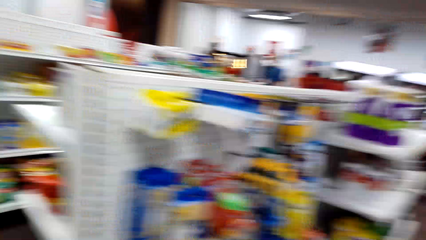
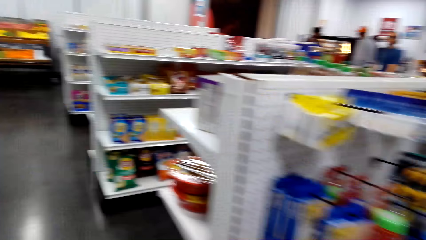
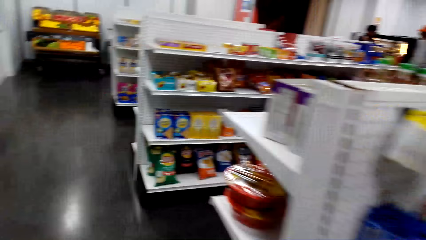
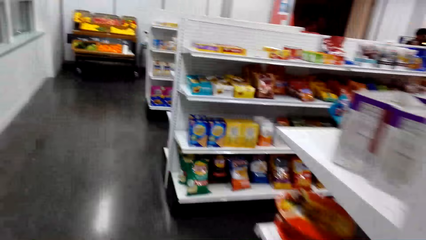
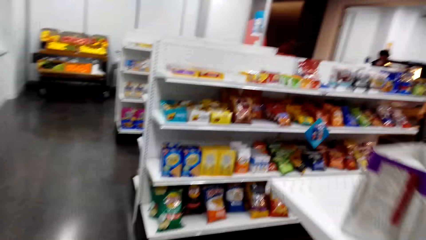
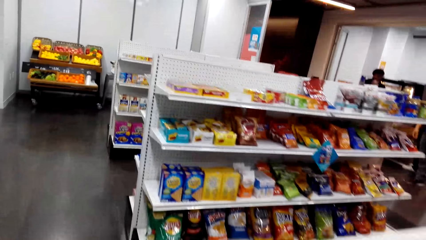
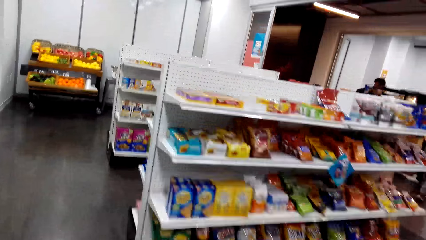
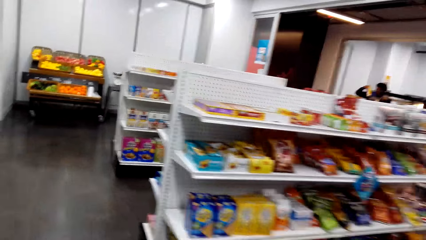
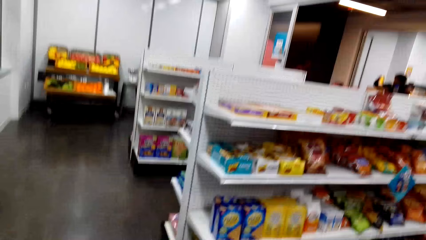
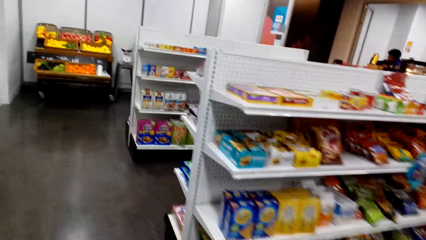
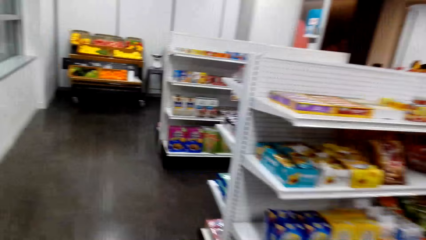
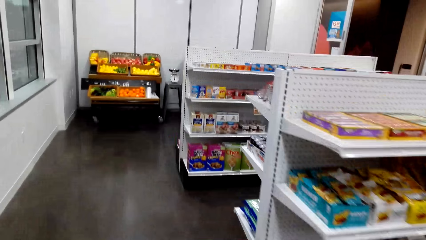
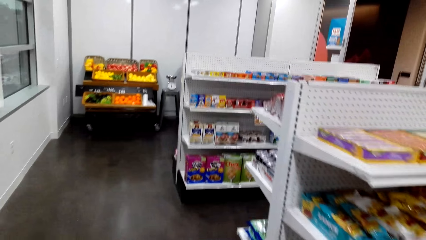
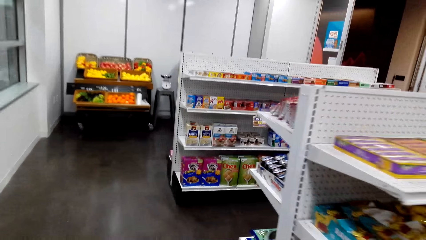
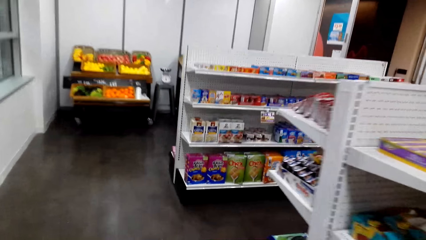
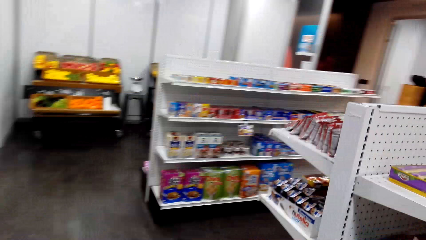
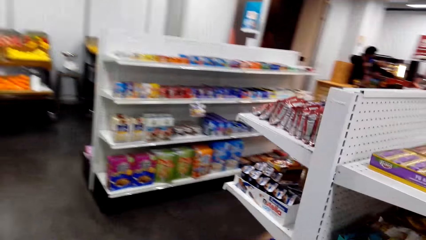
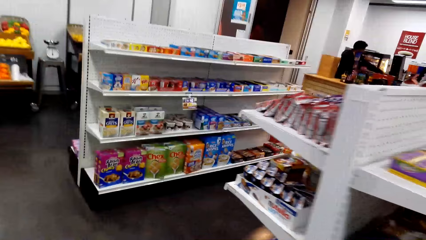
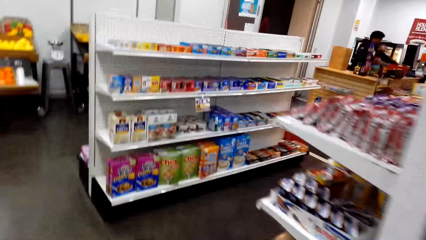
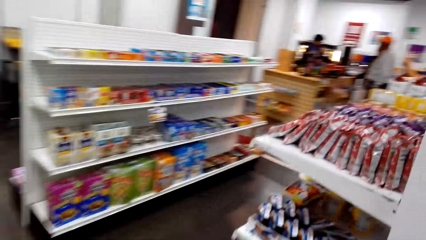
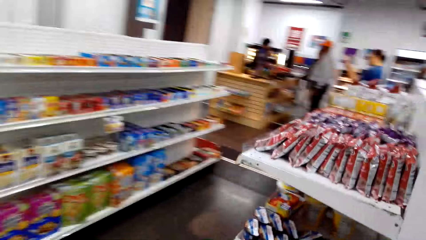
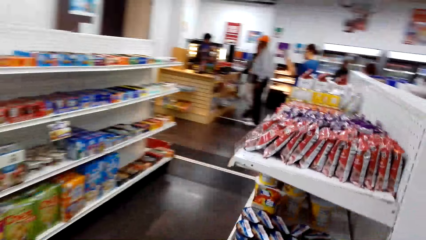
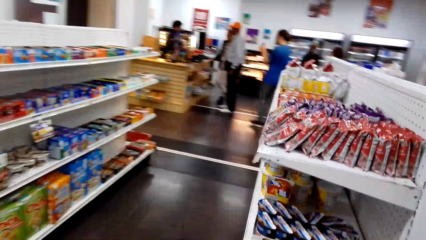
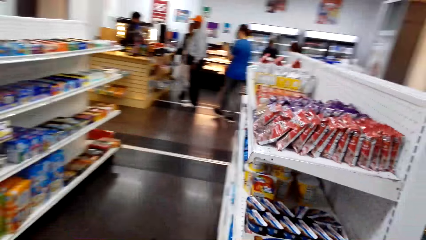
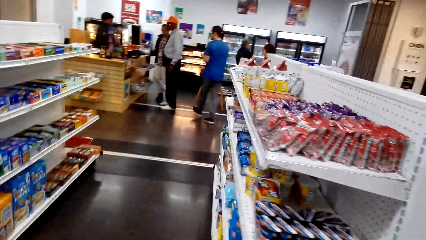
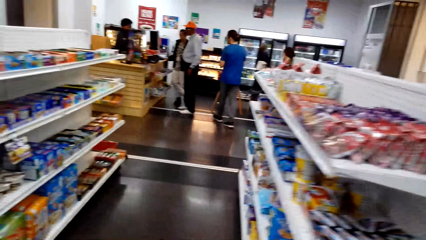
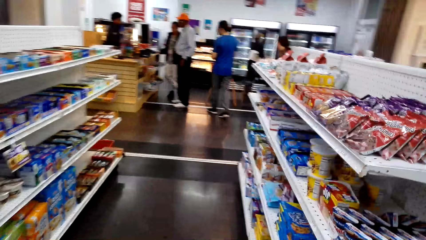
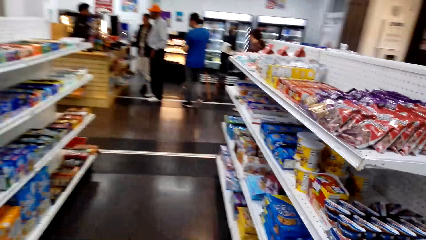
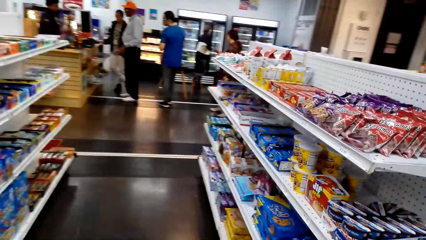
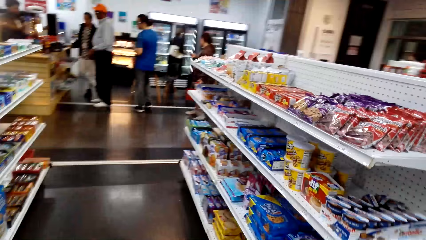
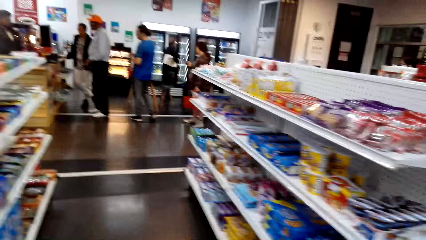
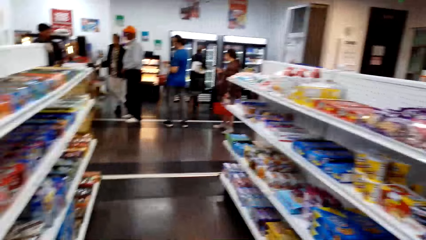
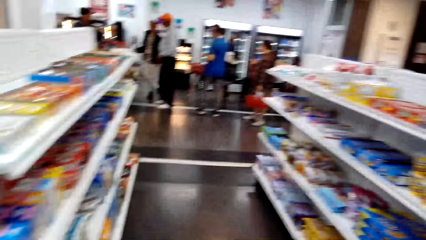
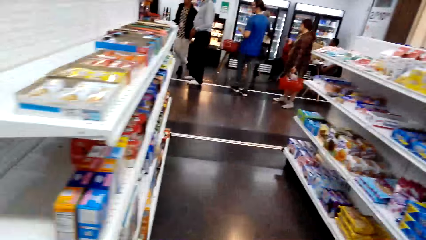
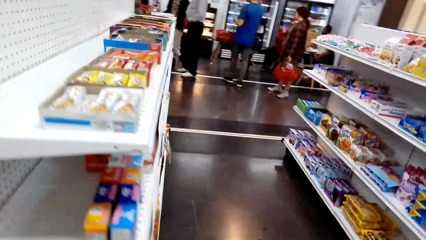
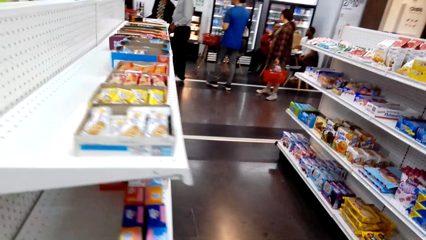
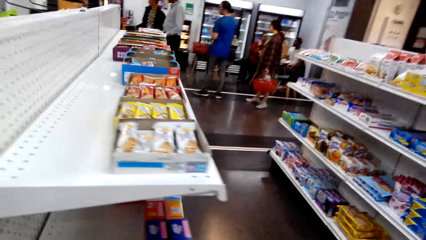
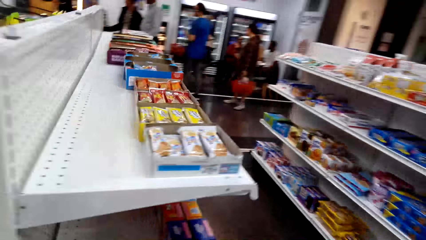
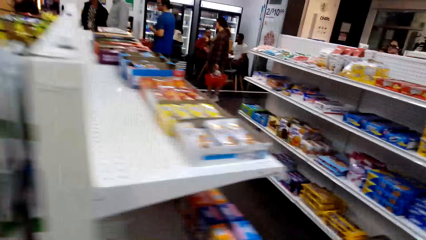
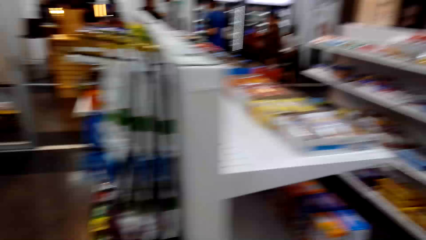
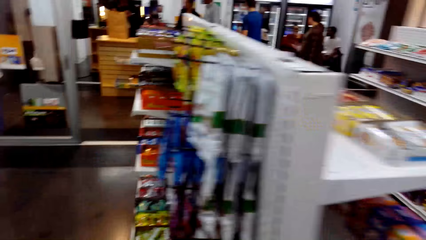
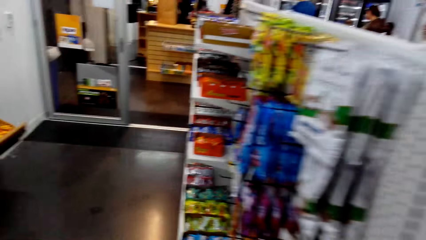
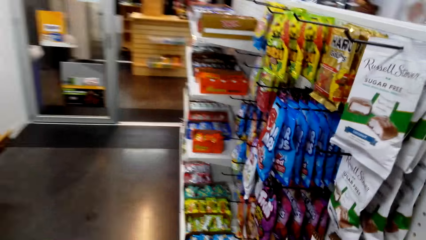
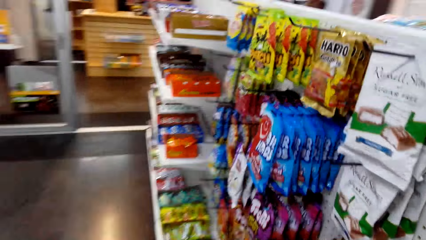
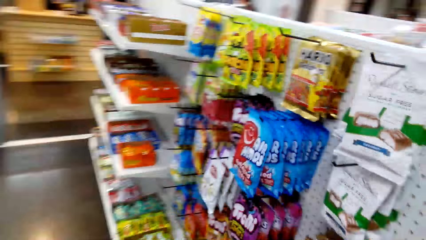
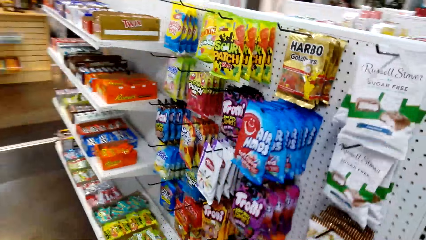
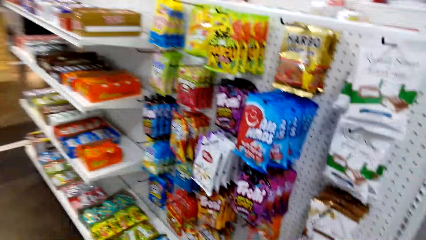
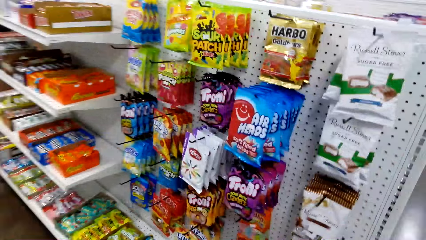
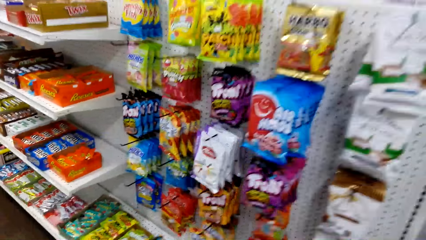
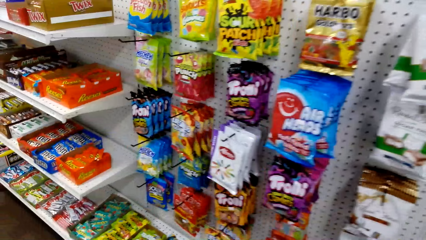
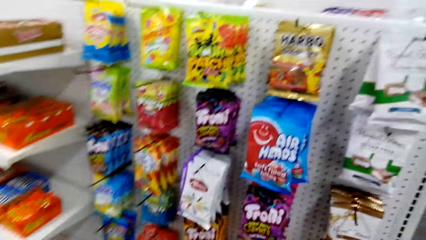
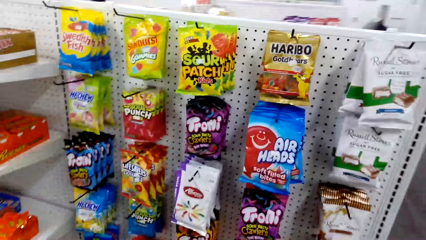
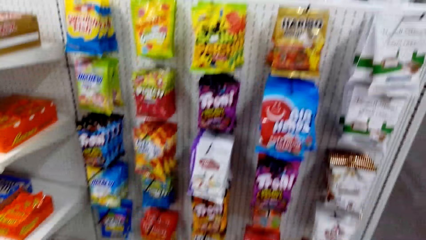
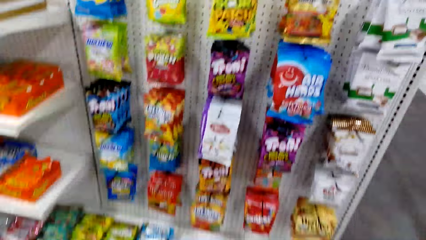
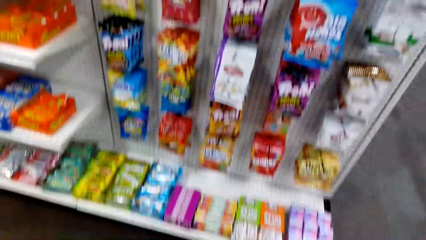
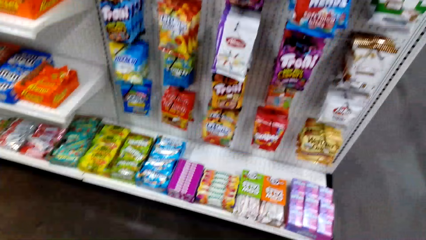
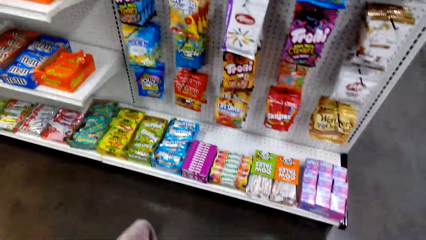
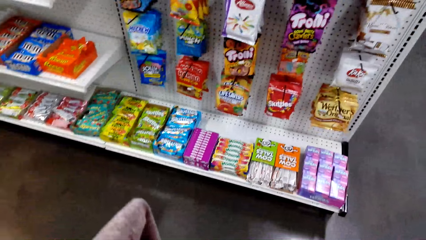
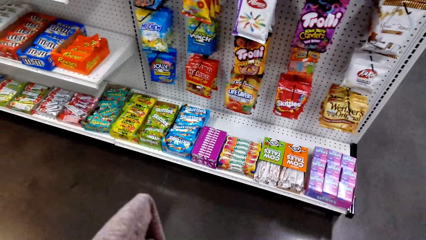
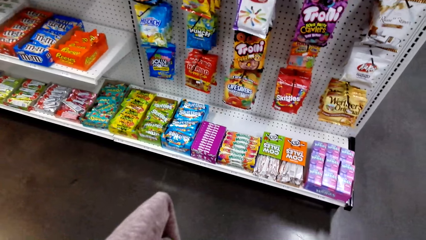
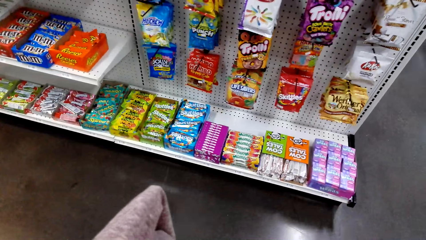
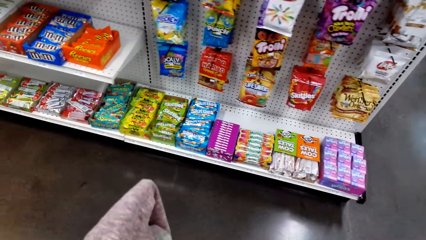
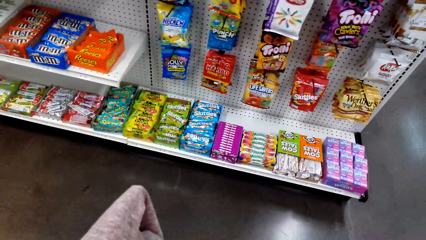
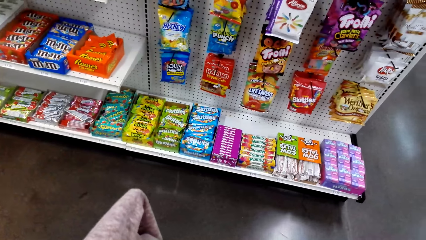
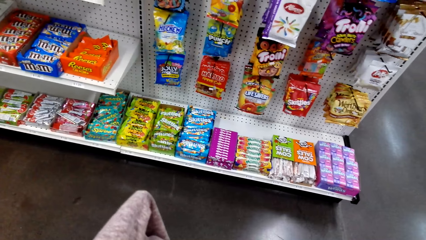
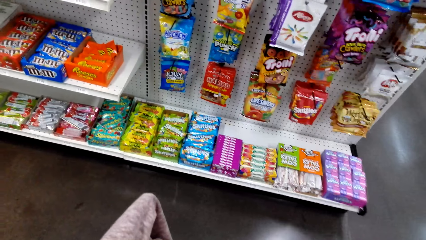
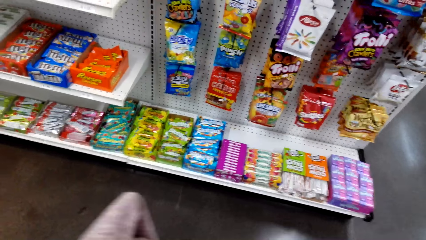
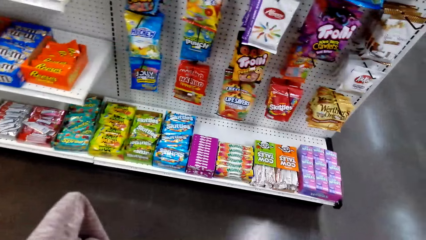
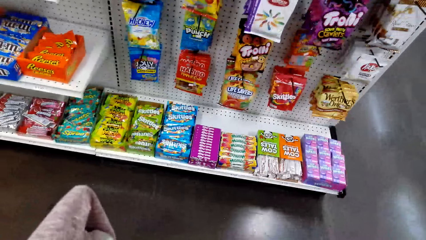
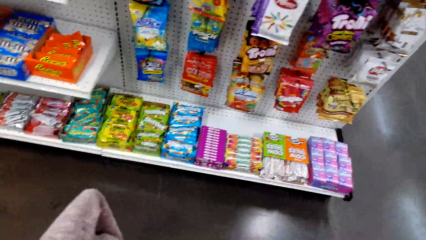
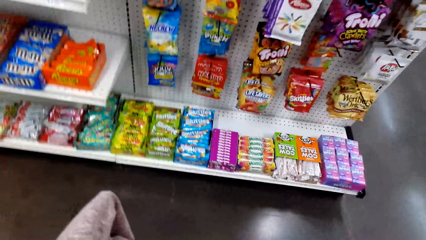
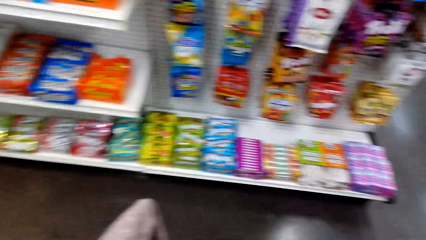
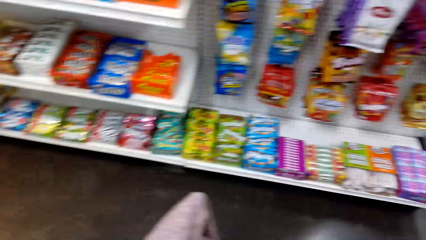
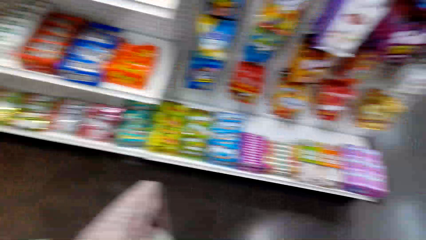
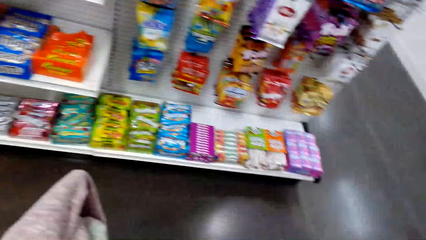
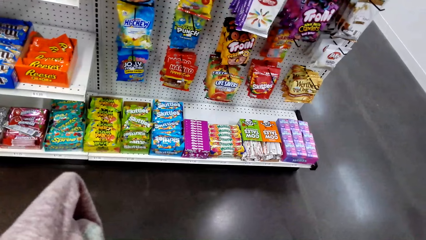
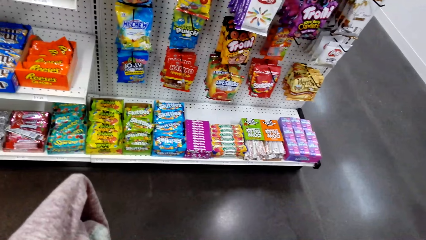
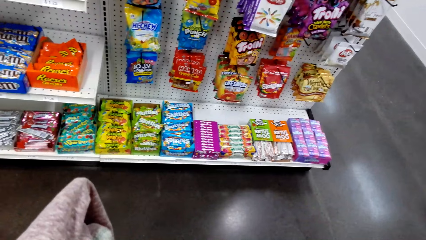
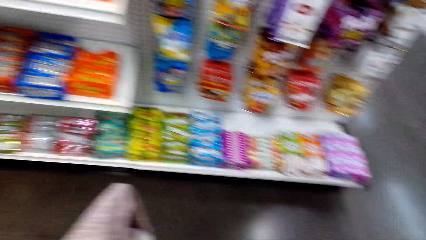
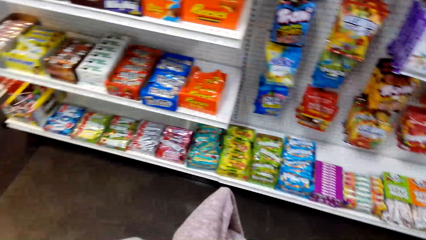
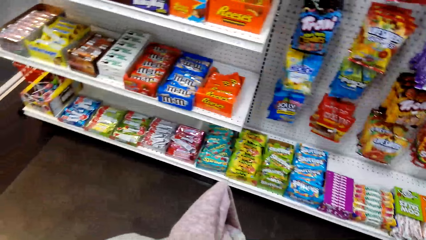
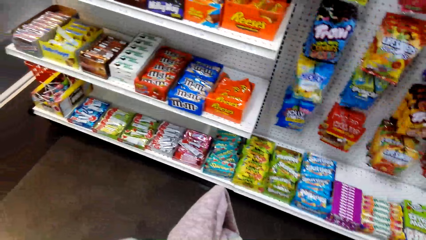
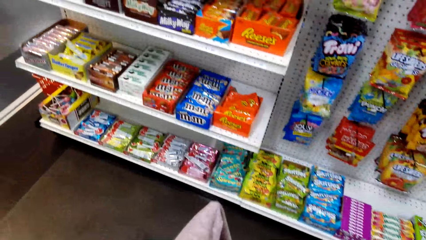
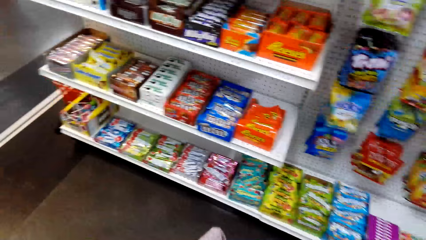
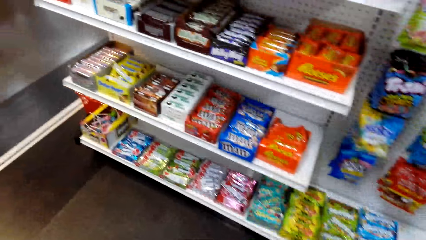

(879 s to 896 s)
The camera wearer walks forward. They look around the hangers.
